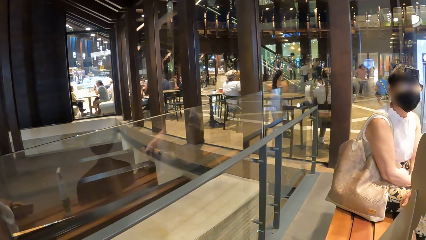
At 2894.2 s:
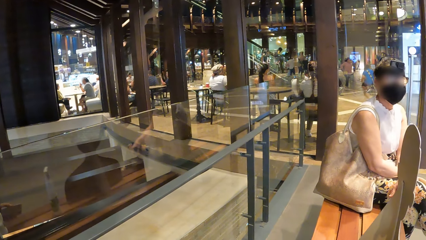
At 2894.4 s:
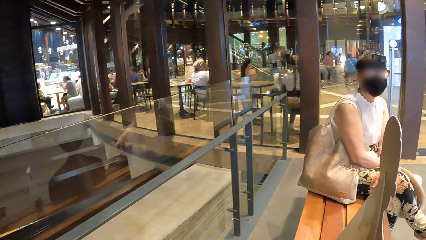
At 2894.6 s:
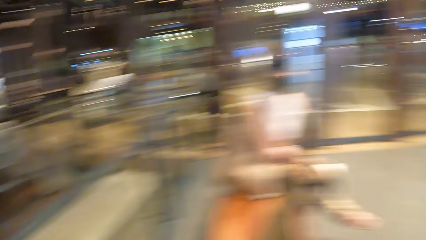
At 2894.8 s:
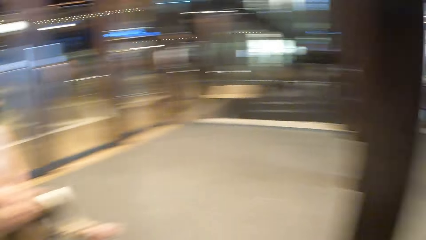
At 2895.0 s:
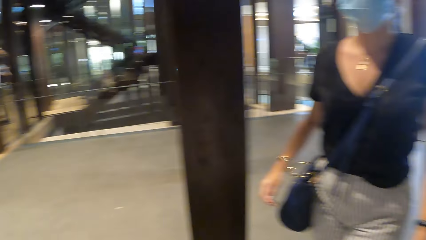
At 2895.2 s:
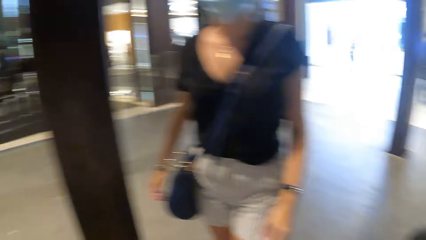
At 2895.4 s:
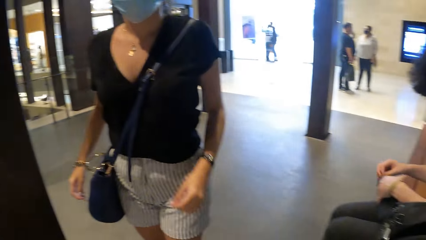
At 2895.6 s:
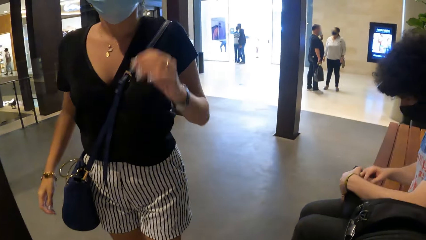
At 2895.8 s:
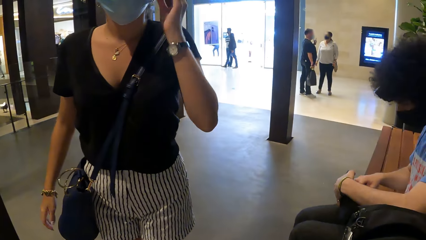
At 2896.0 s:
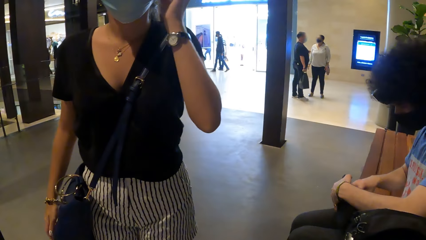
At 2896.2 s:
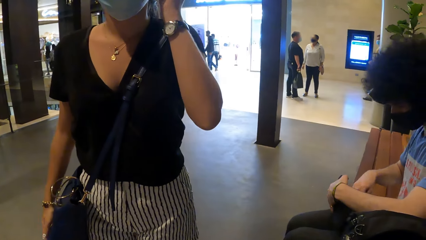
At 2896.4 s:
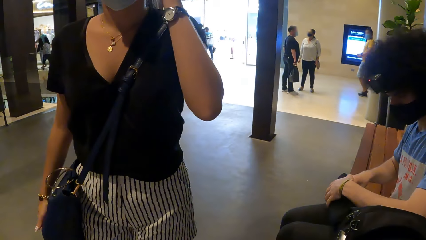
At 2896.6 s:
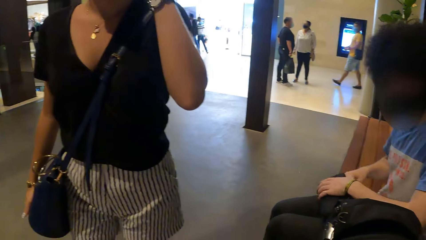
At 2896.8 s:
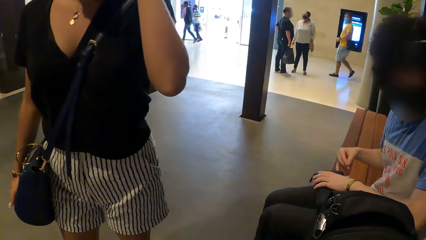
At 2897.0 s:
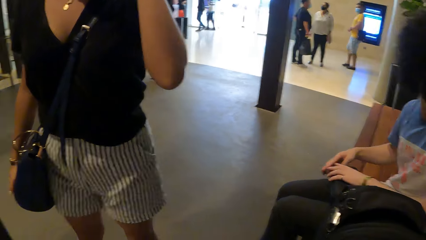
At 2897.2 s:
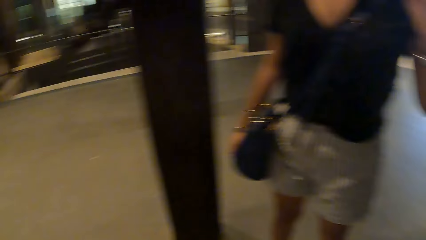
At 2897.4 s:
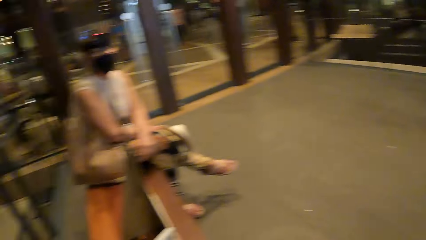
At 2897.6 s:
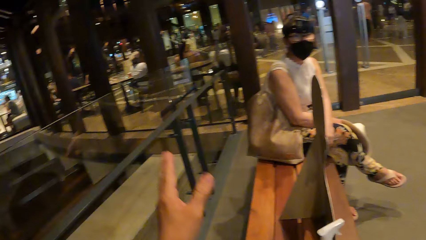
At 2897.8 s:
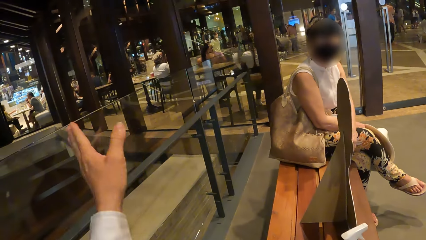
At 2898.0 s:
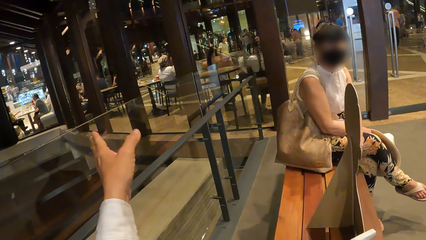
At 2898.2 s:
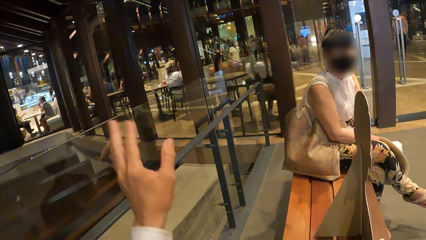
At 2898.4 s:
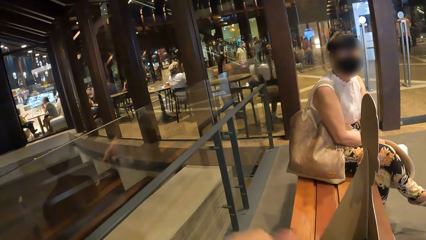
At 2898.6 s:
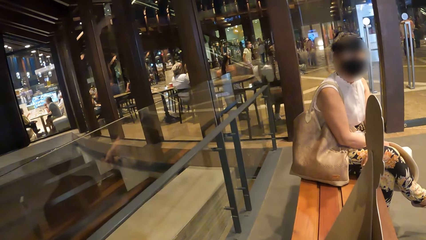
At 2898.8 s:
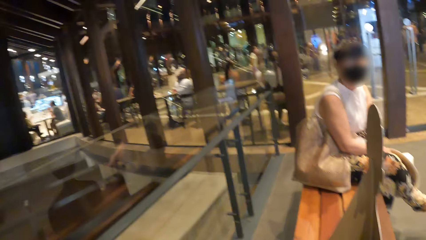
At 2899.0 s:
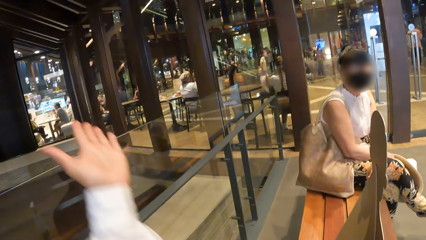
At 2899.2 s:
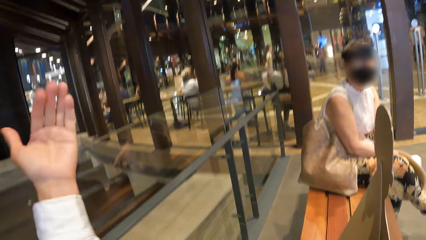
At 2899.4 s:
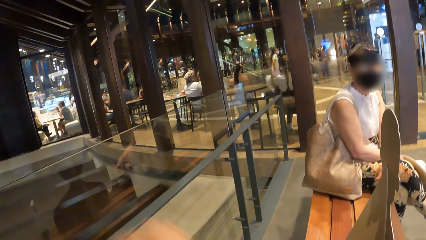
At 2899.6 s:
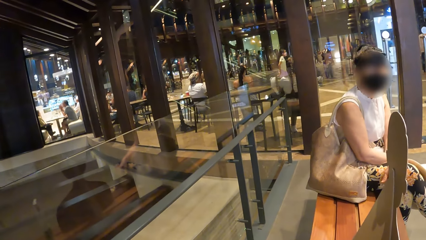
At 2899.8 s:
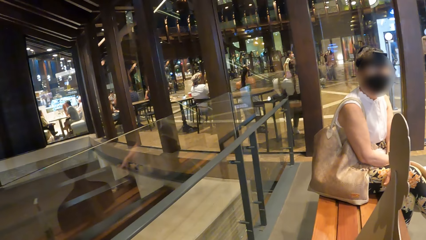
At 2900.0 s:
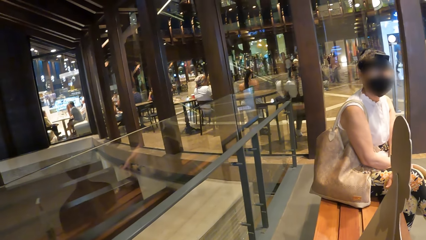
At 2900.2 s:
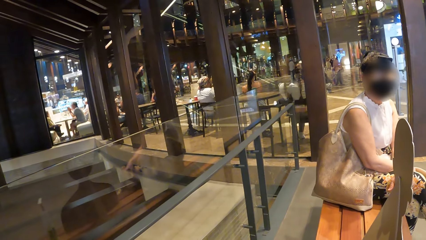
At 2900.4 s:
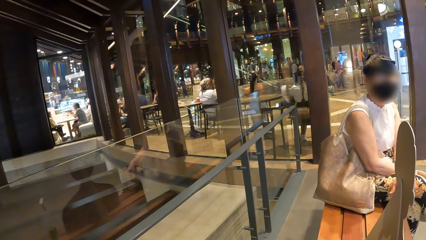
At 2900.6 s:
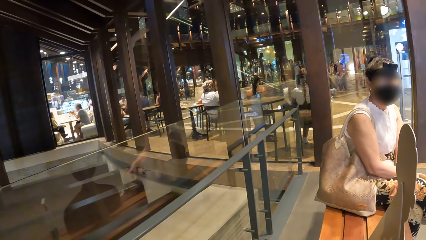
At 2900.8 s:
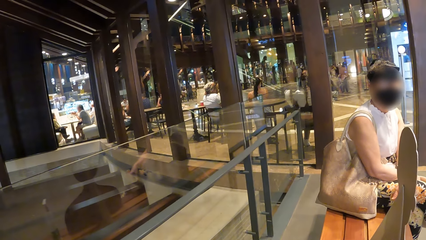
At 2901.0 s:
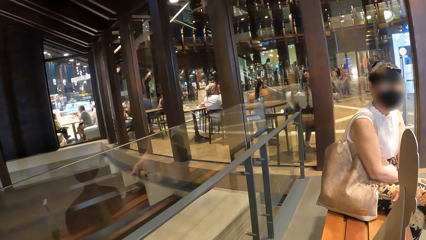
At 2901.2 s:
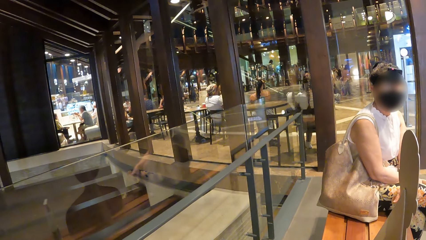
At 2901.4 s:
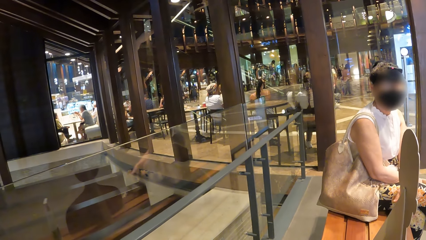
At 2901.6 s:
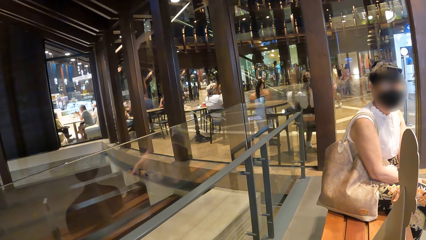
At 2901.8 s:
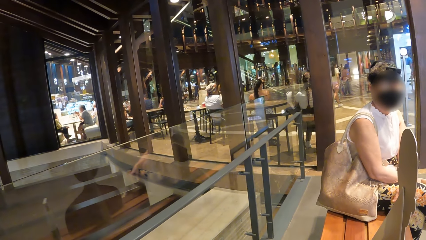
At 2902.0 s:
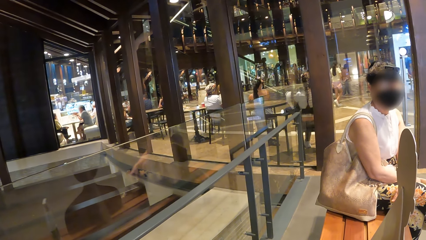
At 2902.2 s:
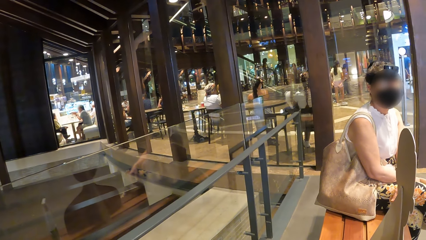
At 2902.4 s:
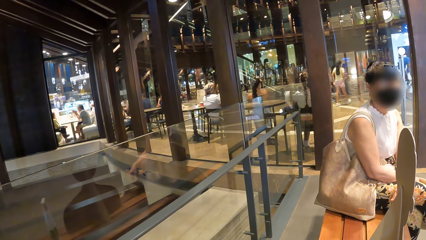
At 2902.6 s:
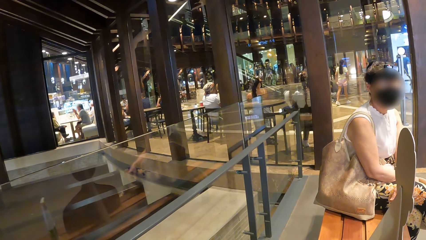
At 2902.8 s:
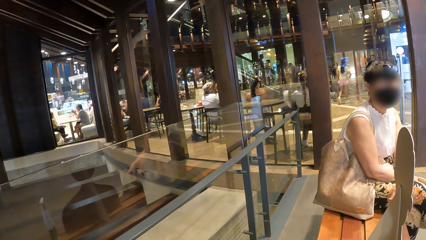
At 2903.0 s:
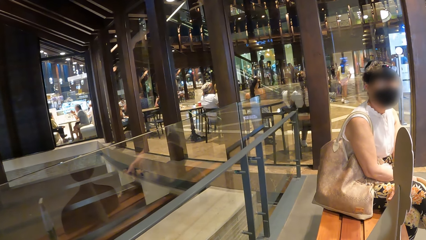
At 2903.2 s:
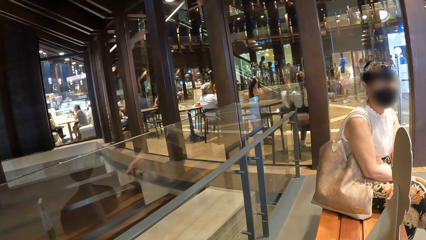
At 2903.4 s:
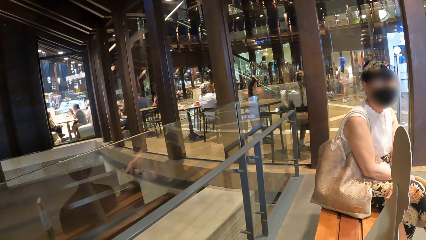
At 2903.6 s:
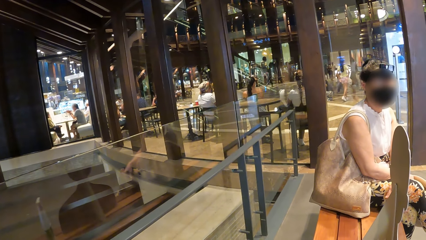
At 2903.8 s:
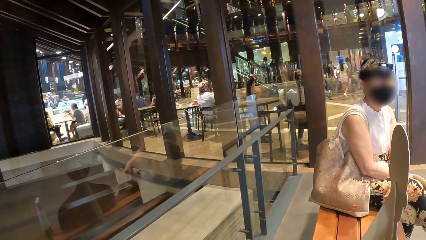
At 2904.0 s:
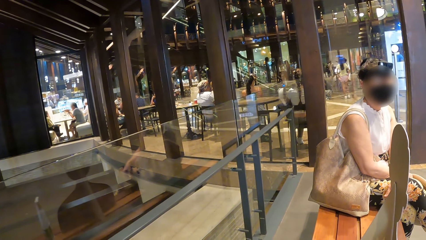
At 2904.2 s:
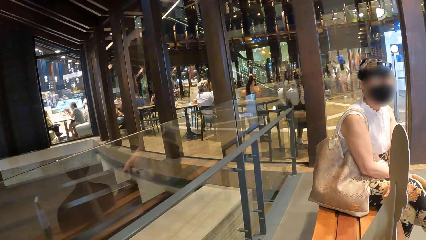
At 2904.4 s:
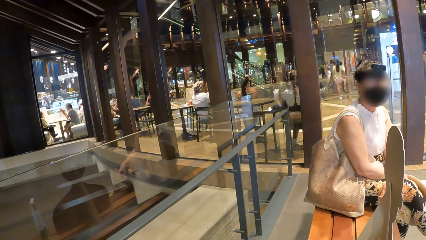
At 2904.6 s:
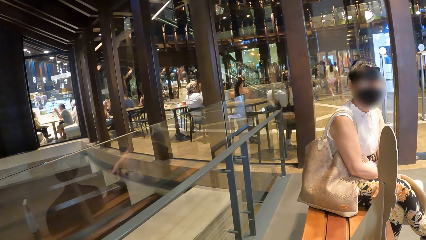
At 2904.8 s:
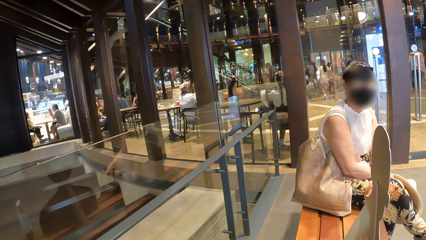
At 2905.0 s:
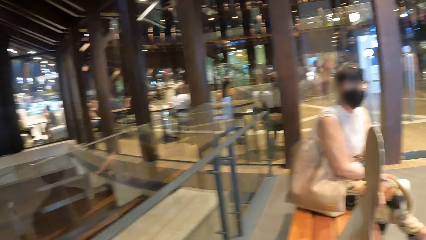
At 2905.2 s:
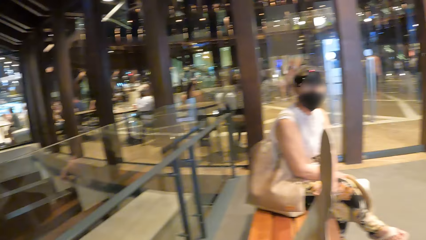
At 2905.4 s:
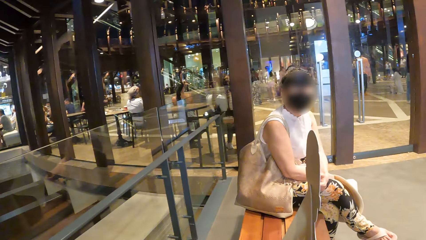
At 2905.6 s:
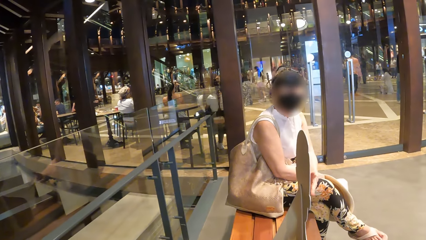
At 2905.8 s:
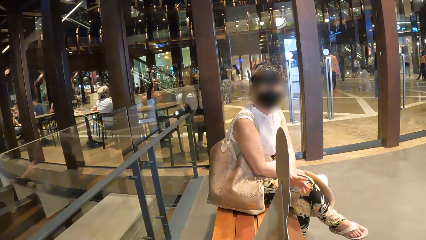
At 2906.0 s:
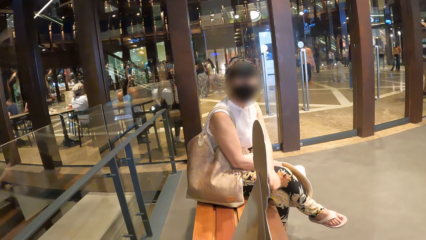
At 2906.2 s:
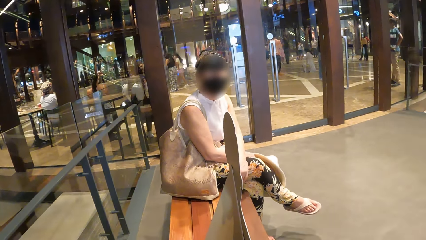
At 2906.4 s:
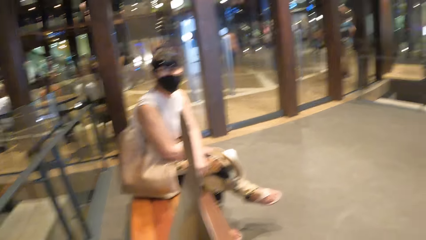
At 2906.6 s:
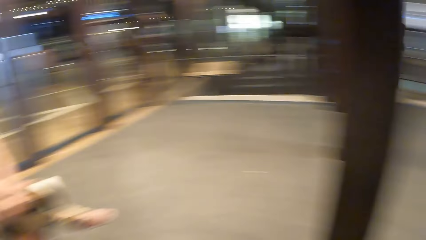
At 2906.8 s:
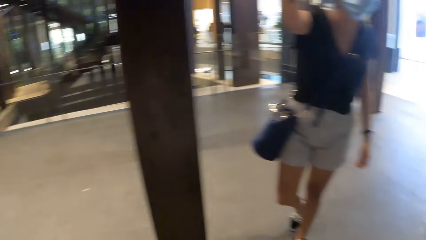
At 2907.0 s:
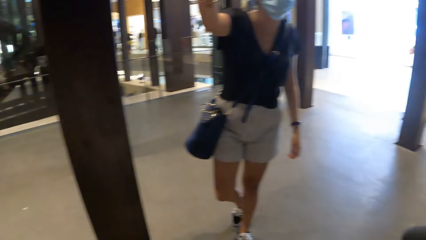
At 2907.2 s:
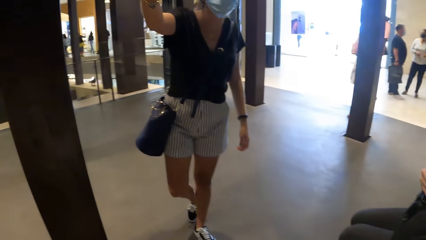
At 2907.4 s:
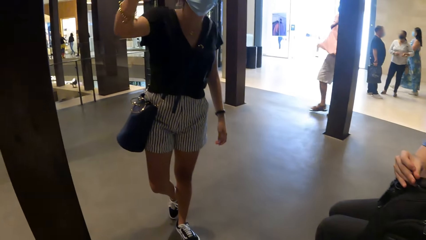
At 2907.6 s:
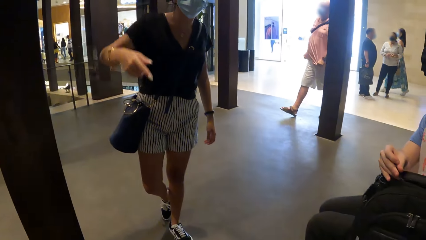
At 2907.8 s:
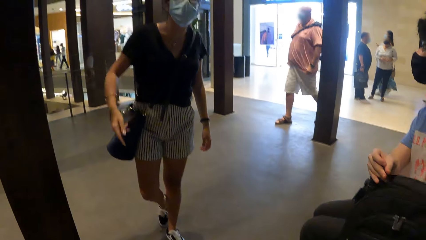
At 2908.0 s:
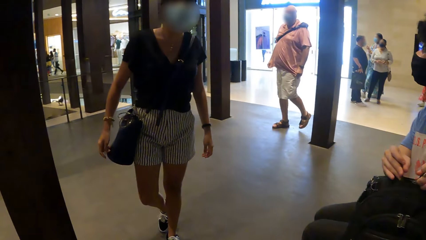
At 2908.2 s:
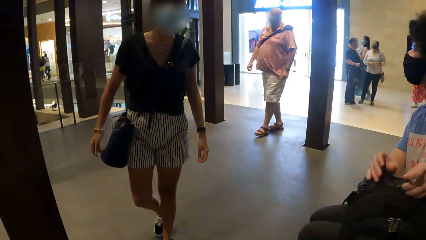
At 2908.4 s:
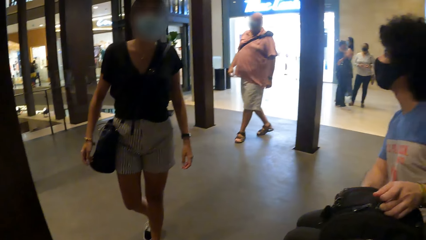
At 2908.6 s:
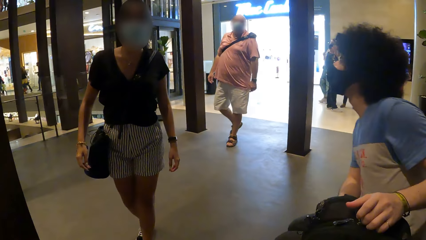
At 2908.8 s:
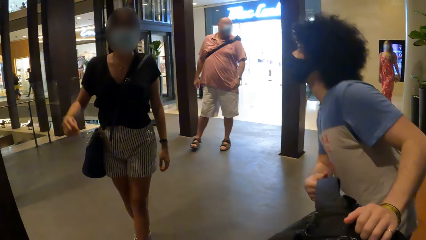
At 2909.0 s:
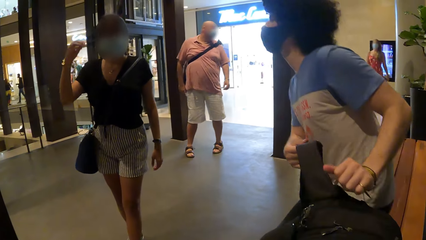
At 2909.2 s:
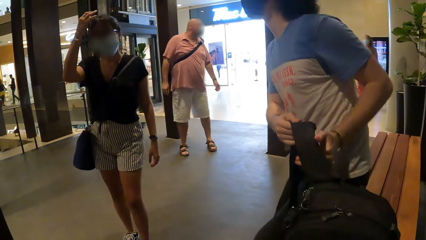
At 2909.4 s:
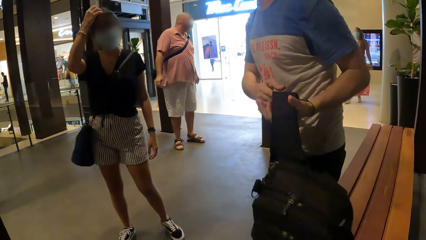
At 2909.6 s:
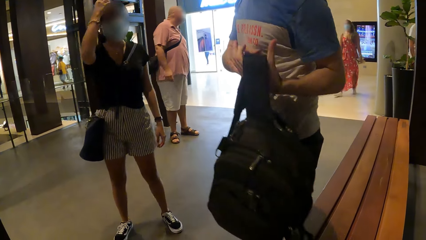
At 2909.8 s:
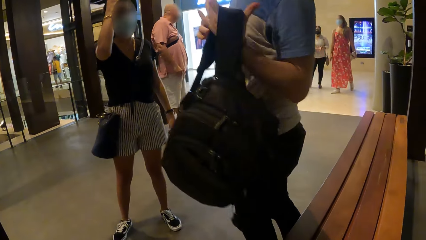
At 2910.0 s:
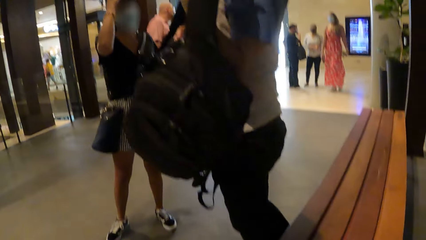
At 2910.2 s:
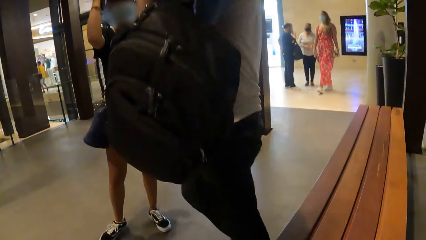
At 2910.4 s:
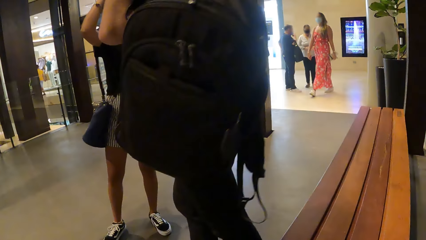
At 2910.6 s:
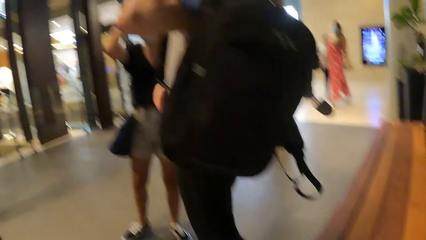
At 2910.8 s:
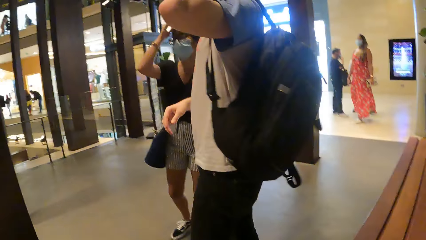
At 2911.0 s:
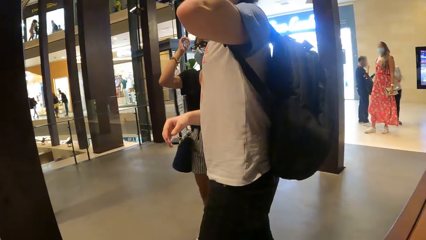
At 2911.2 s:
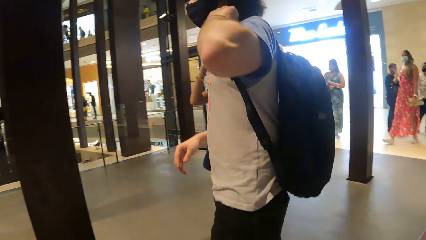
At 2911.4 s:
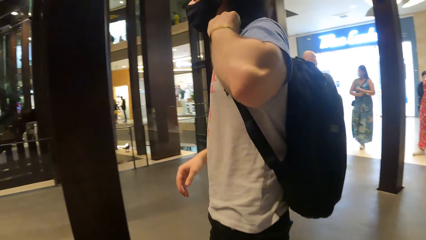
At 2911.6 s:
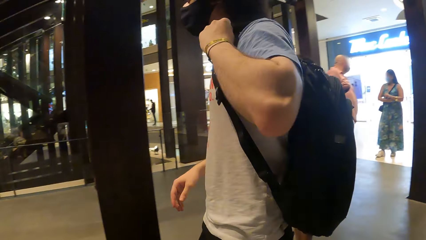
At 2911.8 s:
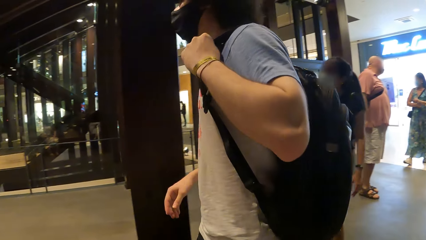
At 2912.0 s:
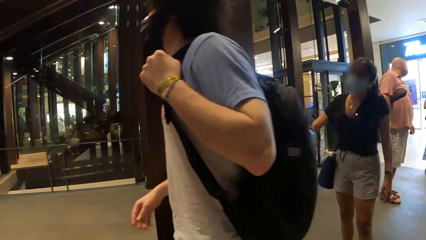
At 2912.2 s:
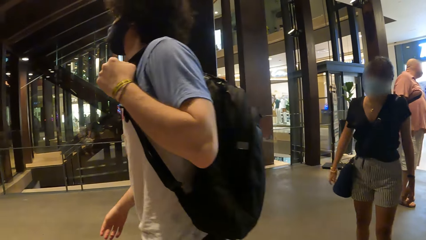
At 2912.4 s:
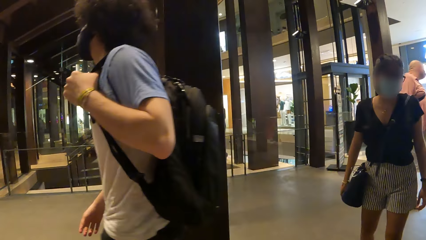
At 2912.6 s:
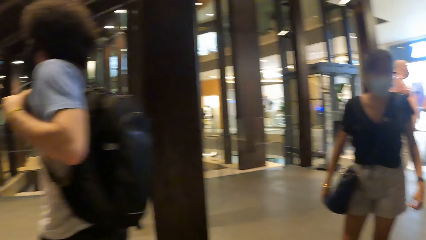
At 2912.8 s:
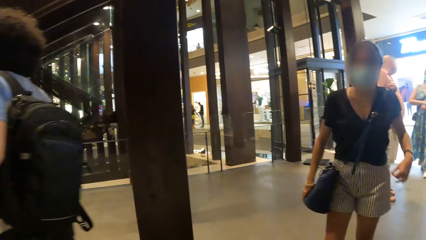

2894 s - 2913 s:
A lady touches her face. The camera wearer talks to another lady. They talk to the first lady. They look around.
